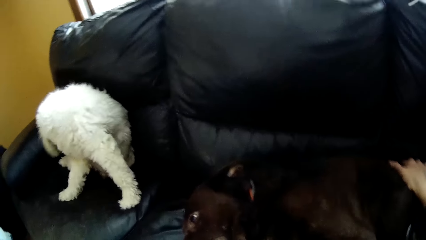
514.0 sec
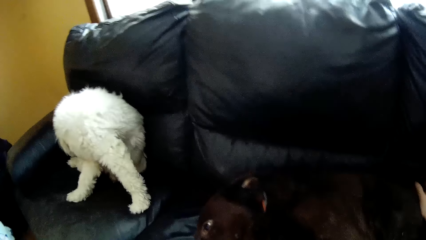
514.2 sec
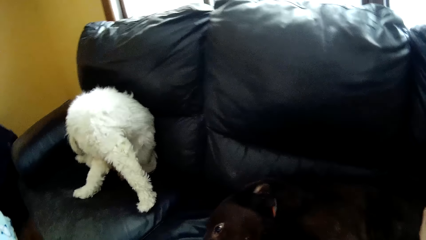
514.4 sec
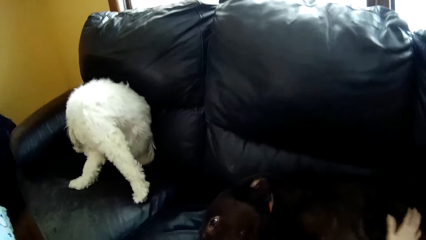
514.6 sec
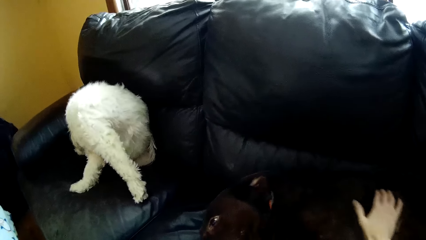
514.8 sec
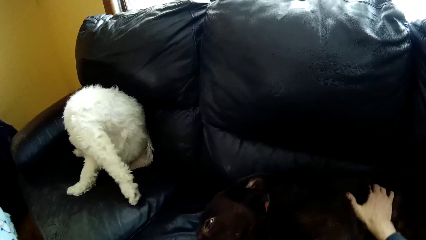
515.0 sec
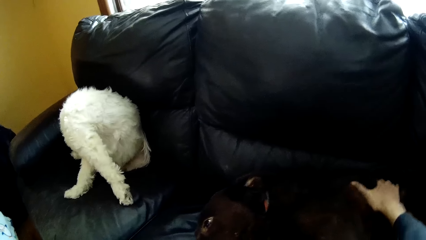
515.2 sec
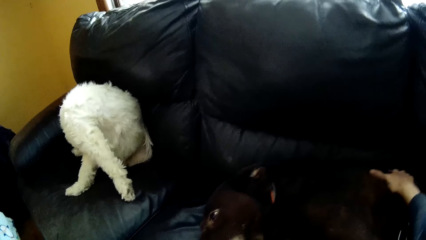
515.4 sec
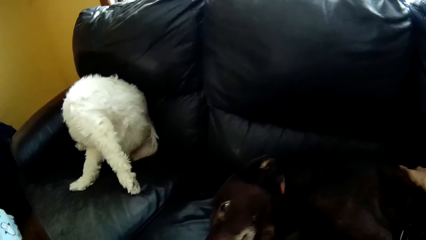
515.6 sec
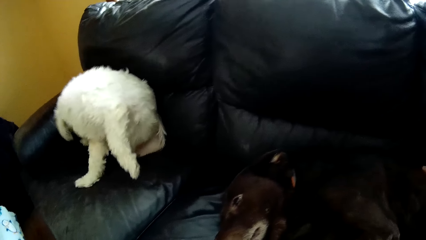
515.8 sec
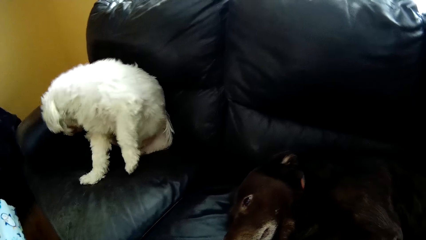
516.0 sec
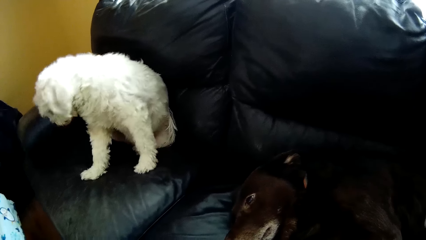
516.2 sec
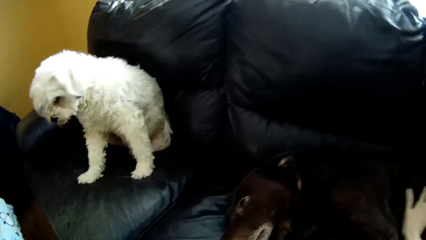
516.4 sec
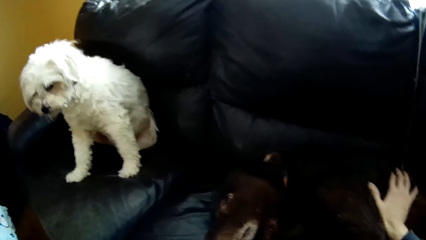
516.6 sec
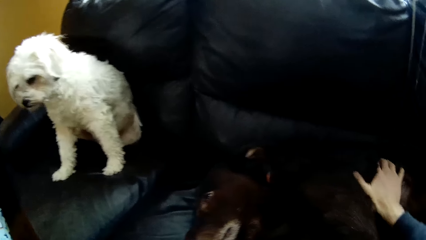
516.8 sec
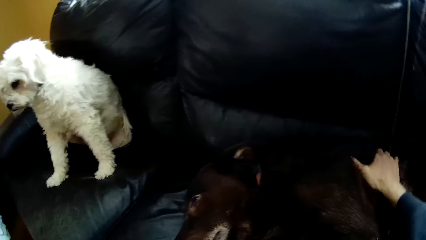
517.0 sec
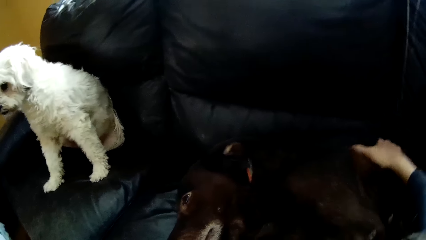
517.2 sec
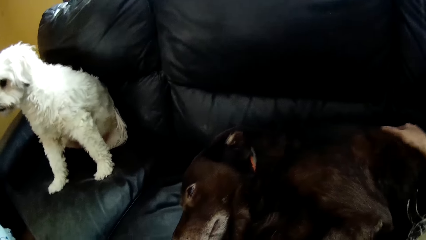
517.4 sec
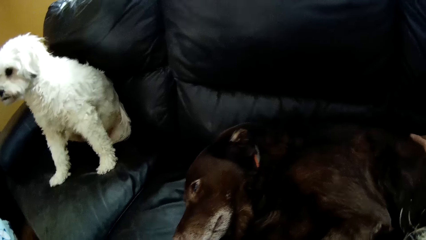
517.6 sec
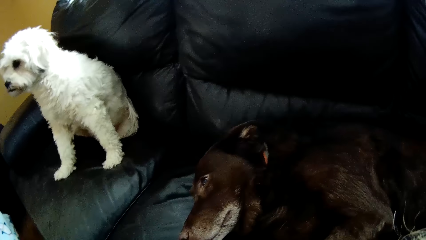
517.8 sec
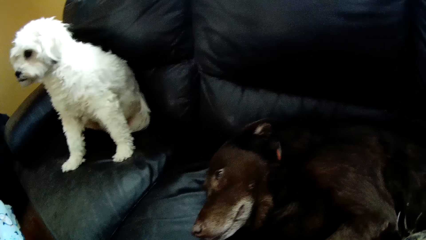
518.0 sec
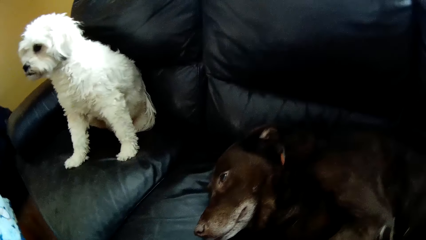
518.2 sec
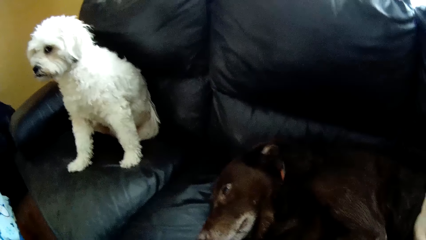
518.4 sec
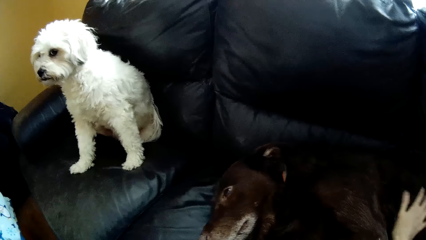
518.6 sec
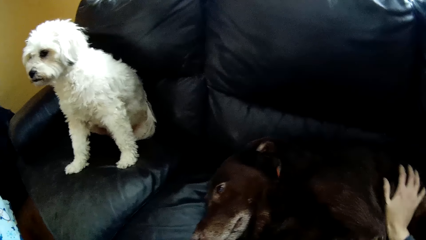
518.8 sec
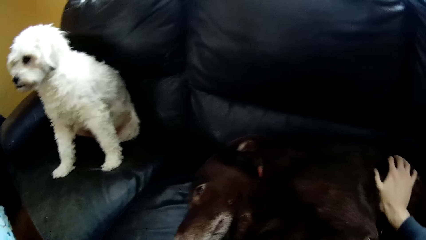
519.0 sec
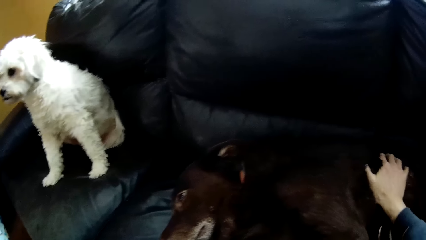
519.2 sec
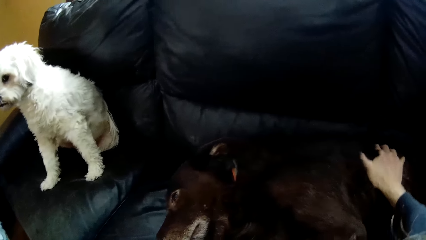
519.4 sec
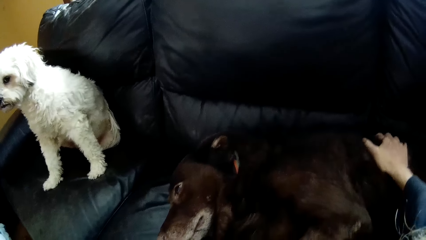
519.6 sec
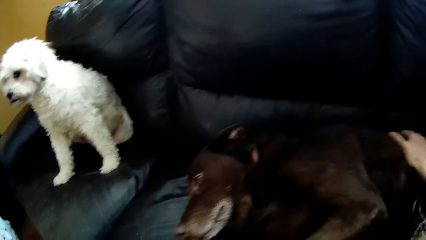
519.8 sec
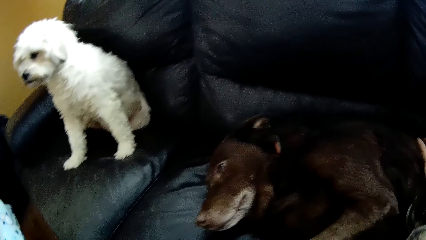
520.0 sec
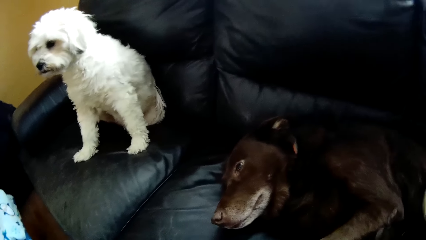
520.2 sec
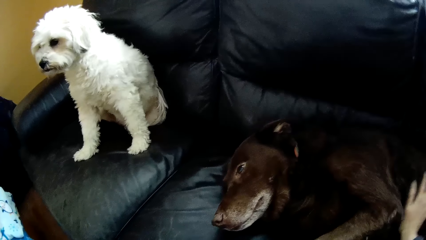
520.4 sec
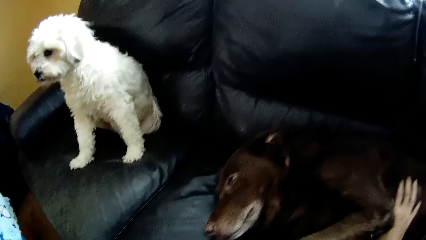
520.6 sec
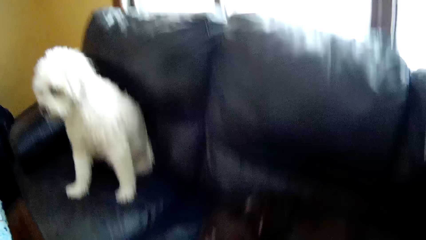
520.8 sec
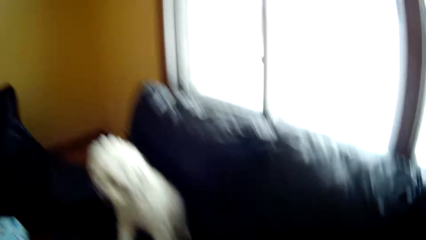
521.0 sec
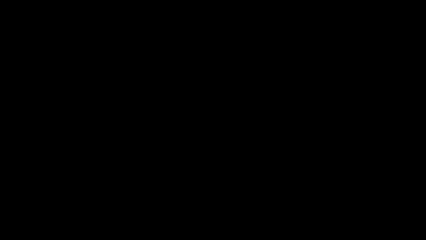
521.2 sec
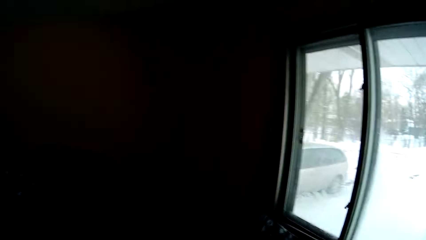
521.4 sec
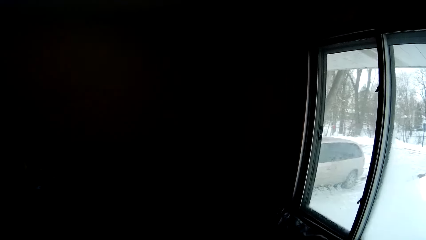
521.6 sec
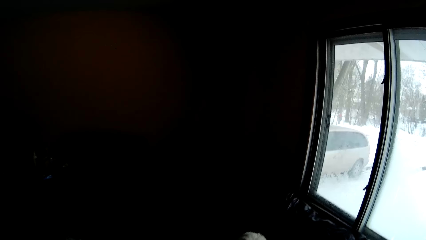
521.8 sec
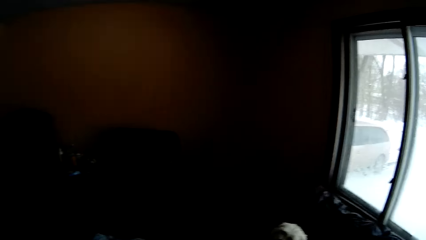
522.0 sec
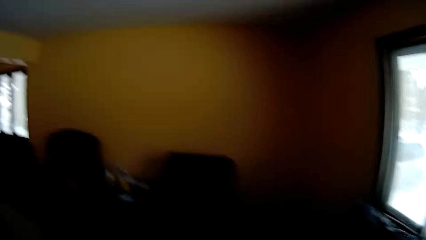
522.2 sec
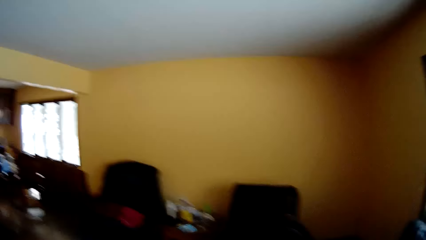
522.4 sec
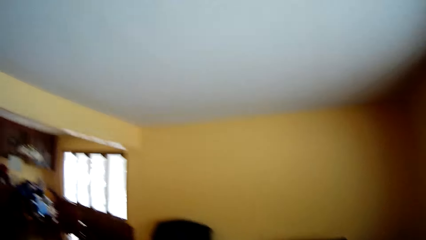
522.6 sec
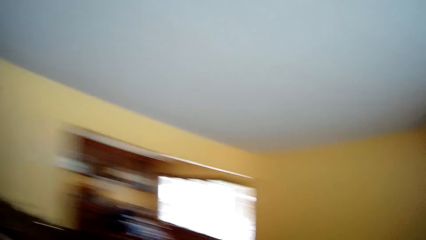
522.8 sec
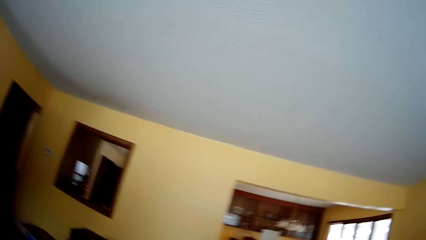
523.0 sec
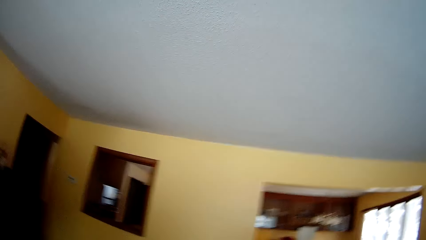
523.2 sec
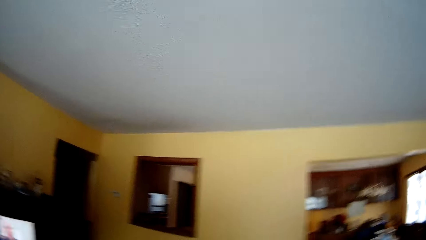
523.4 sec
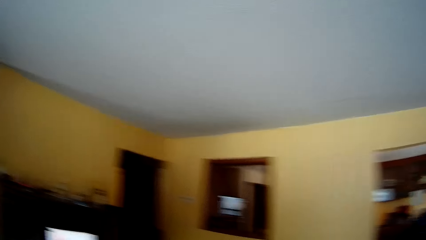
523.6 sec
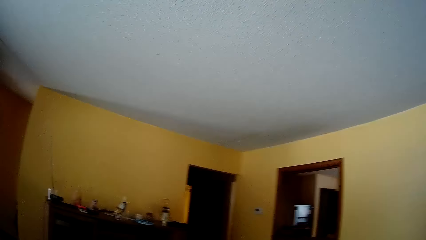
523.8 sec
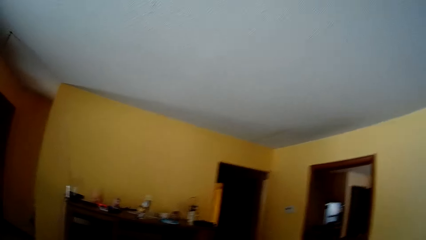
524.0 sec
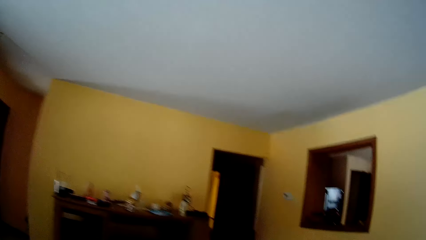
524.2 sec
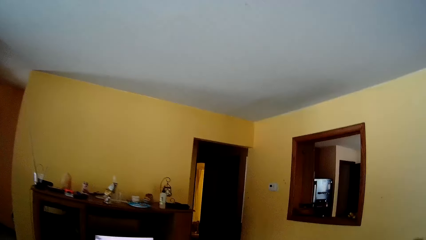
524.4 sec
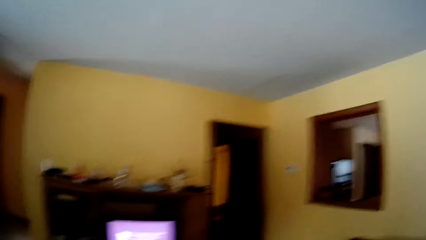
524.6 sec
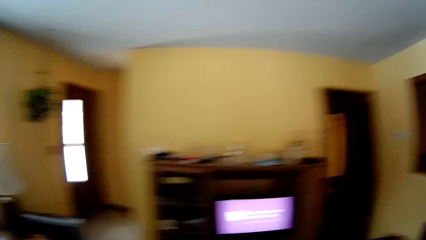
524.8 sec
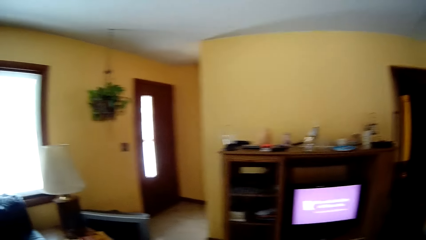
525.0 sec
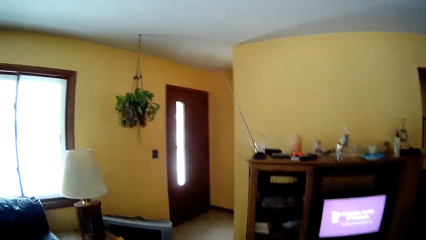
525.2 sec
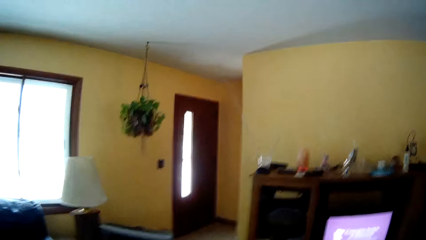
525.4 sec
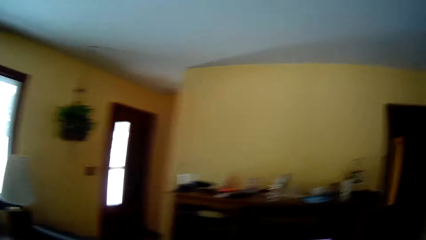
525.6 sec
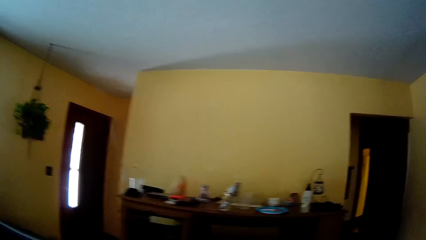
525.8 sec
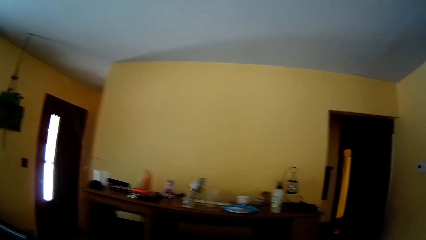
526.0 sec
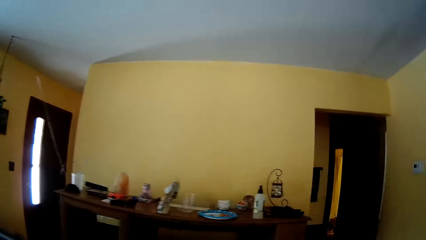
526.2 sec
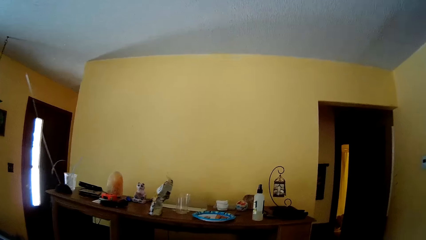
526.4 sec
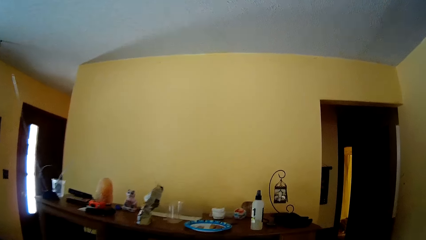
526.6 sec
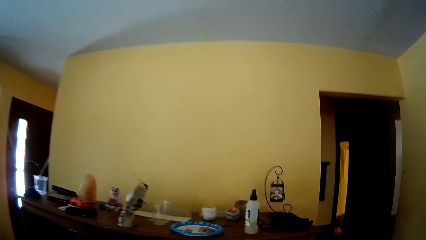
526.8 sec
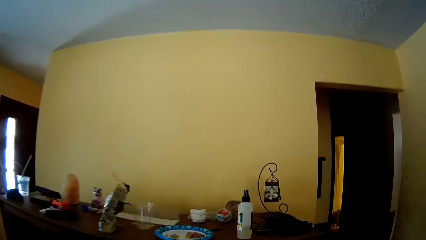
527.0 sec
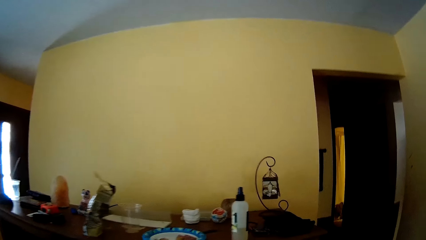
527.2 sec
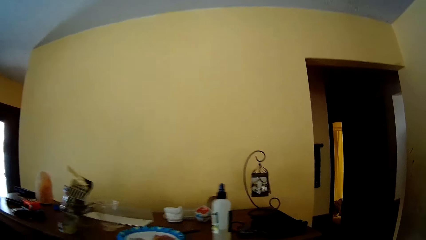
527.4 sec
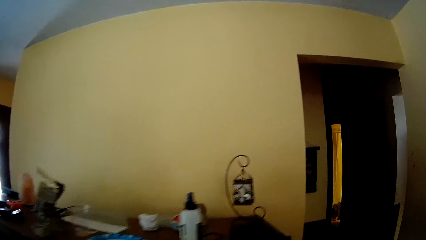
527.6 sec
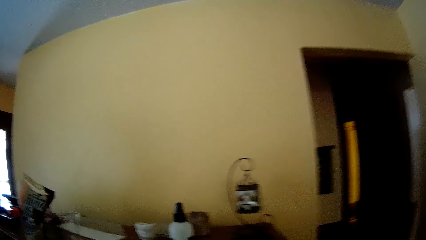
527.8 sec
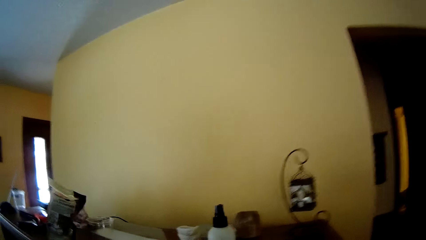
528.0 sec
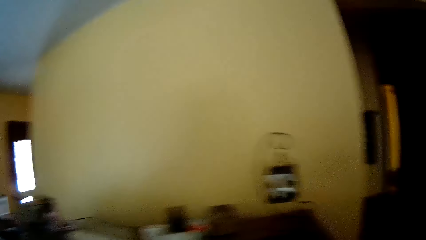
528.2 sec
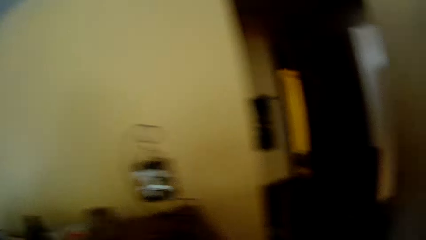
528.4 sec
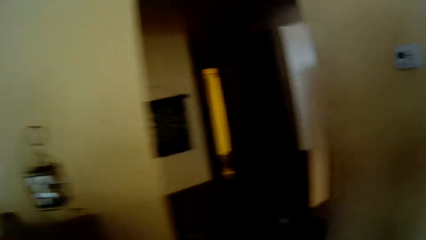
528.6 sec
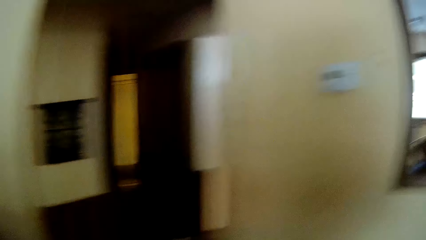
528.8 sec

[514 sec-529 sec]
The camera wearer looks around the room. They walk around the room towards the kitchen.
